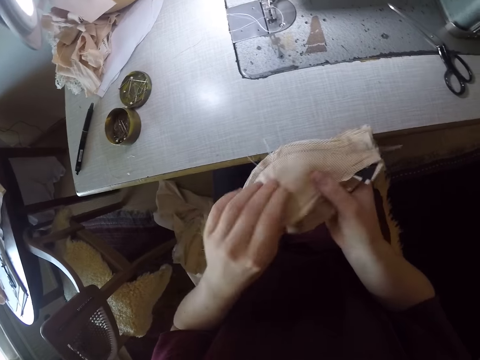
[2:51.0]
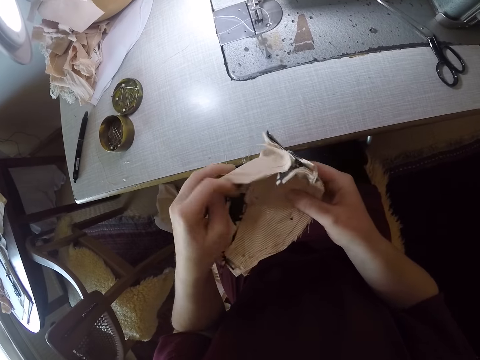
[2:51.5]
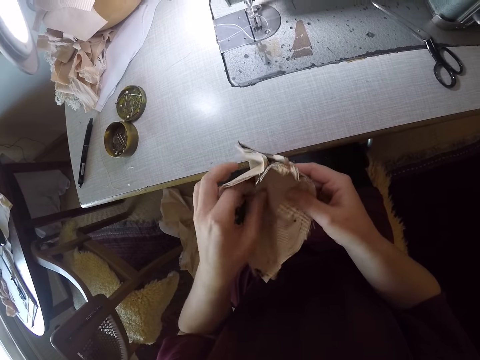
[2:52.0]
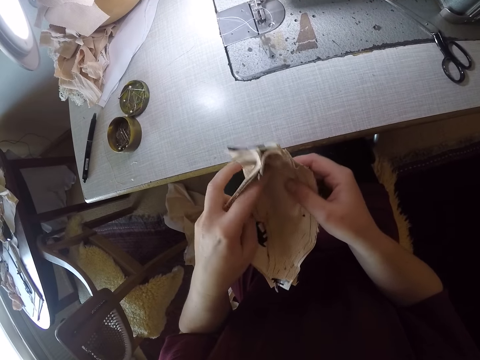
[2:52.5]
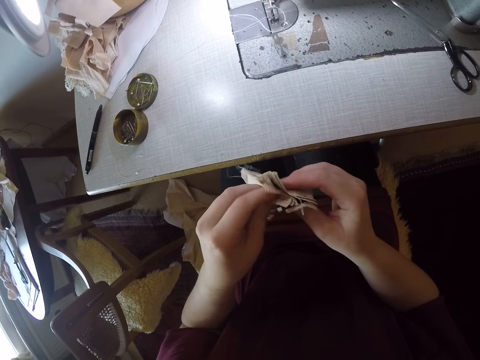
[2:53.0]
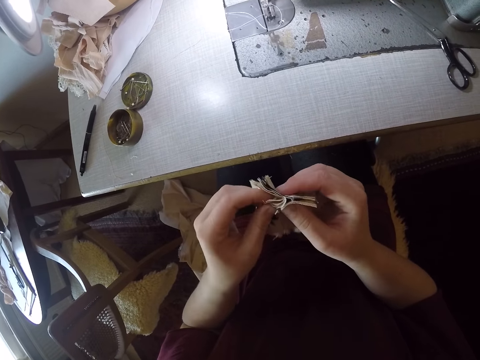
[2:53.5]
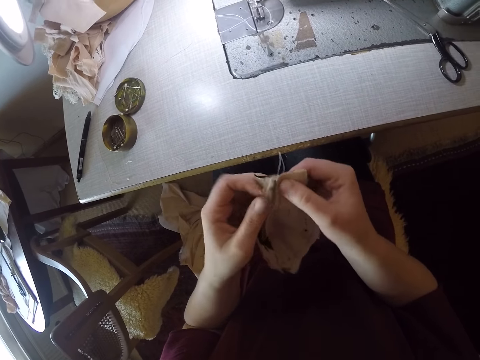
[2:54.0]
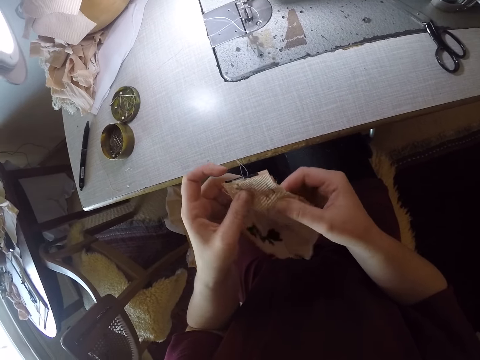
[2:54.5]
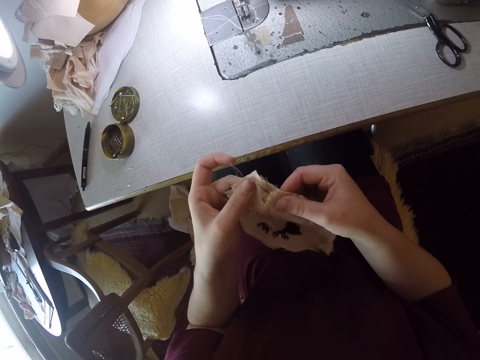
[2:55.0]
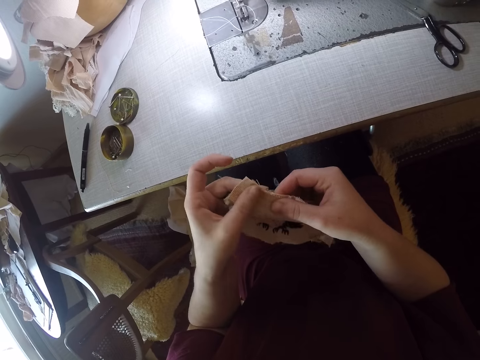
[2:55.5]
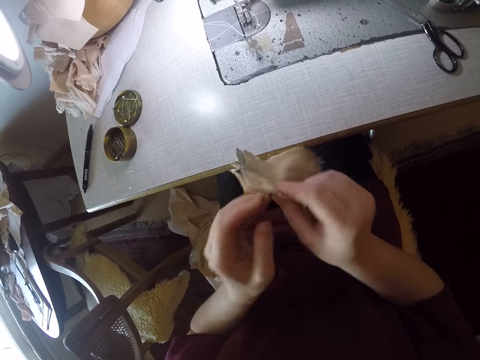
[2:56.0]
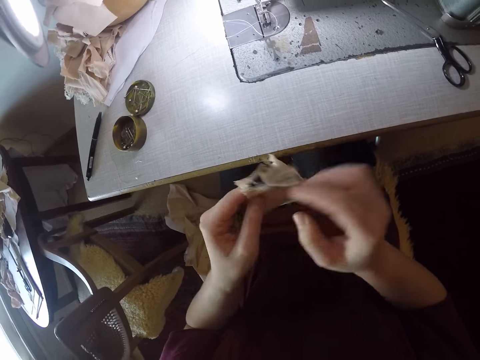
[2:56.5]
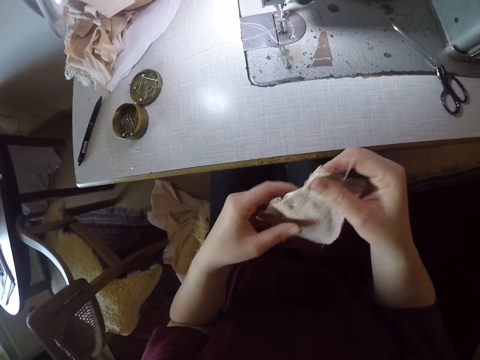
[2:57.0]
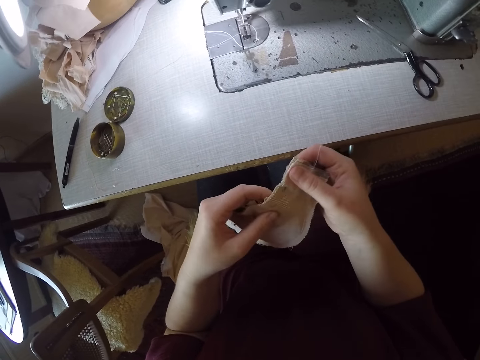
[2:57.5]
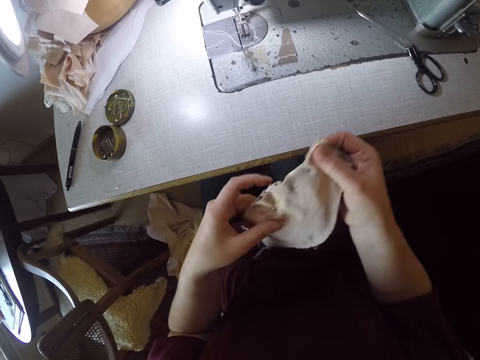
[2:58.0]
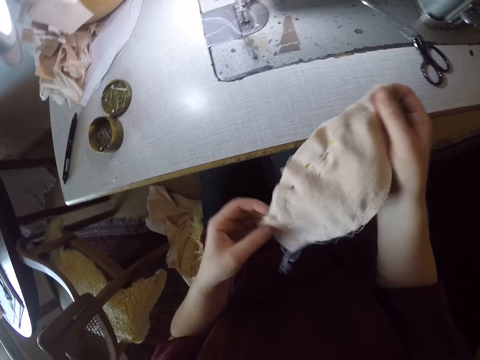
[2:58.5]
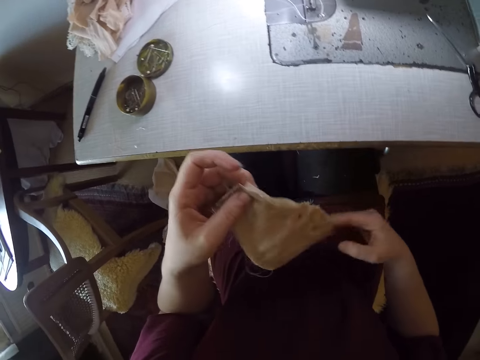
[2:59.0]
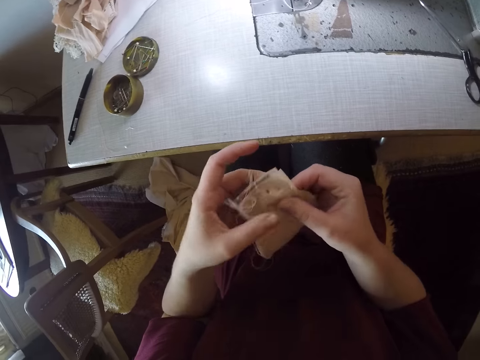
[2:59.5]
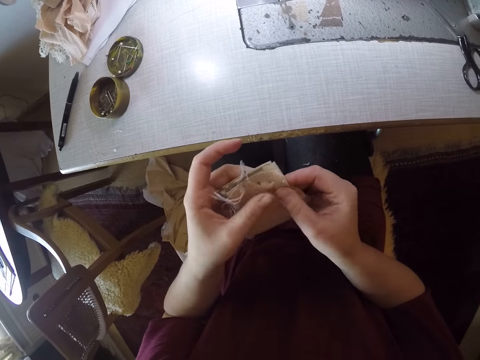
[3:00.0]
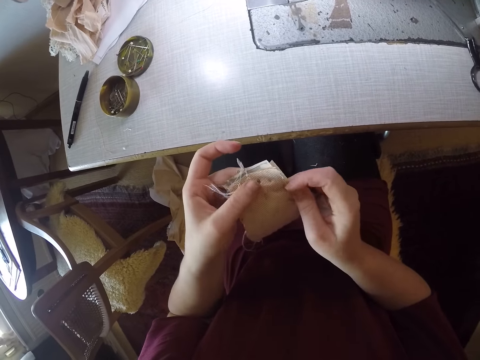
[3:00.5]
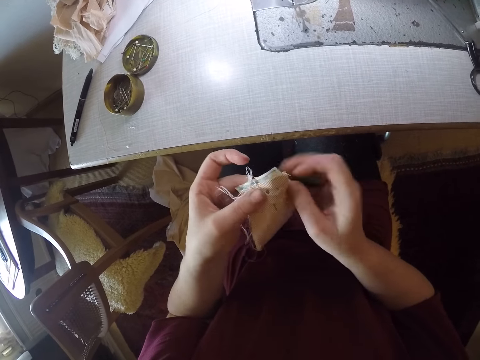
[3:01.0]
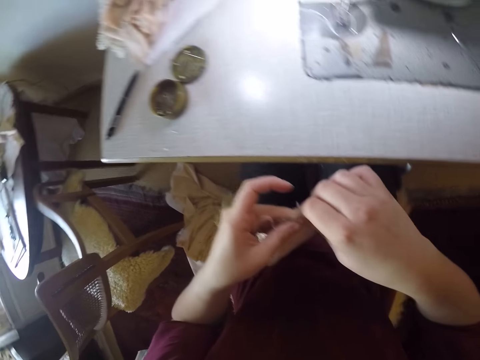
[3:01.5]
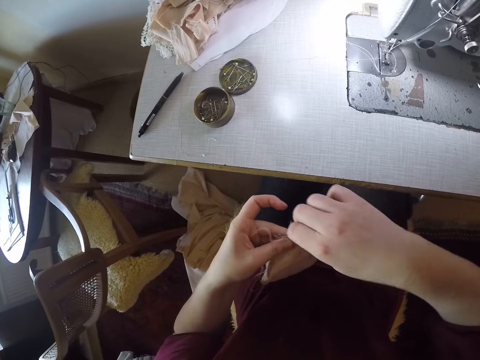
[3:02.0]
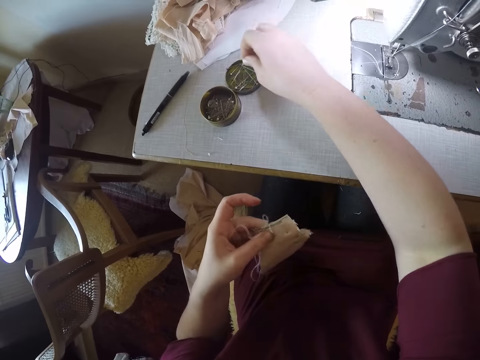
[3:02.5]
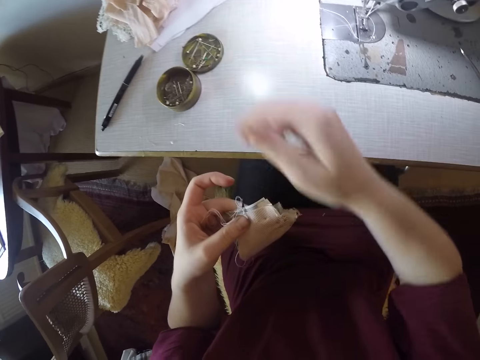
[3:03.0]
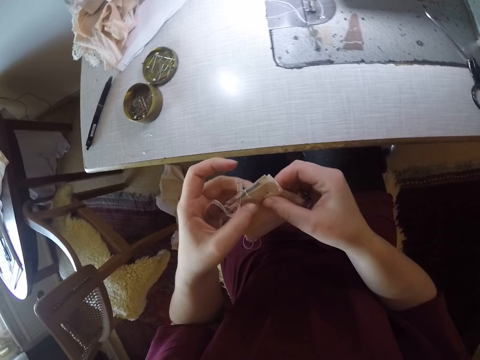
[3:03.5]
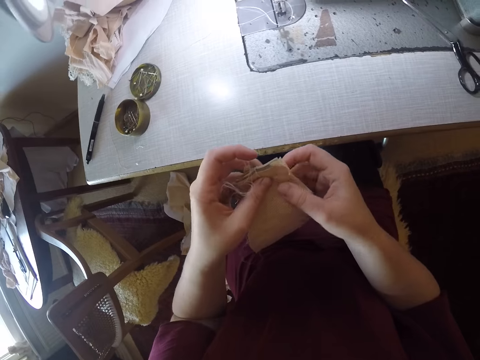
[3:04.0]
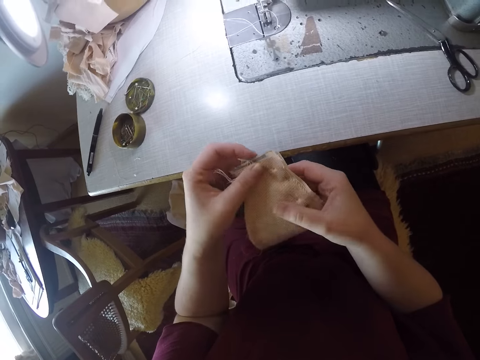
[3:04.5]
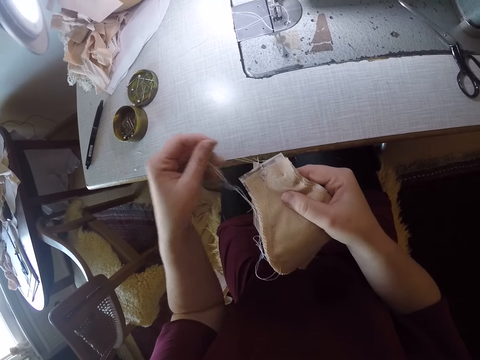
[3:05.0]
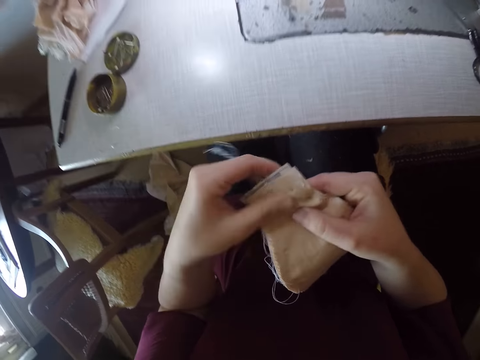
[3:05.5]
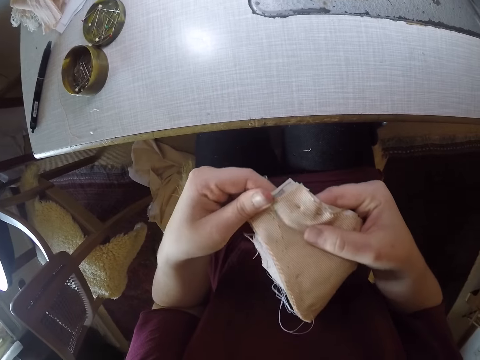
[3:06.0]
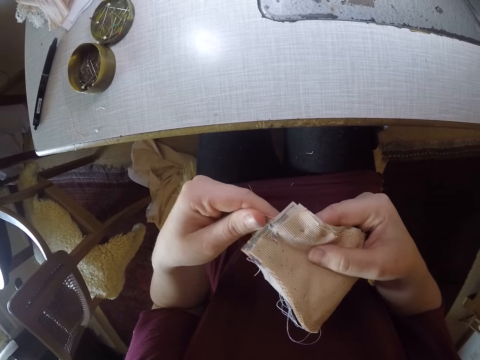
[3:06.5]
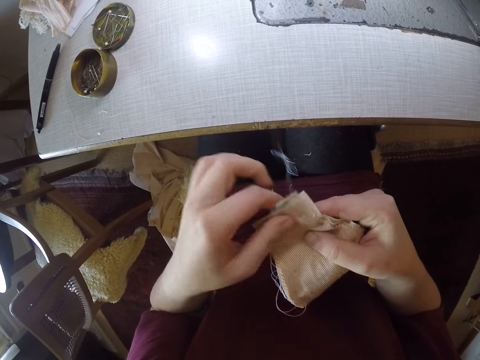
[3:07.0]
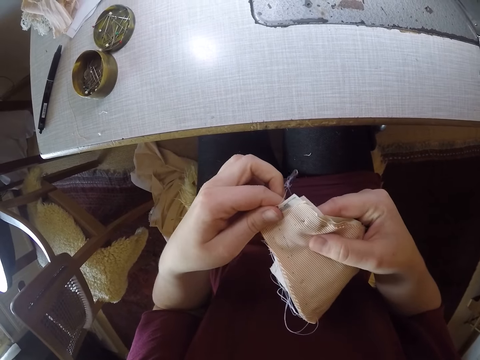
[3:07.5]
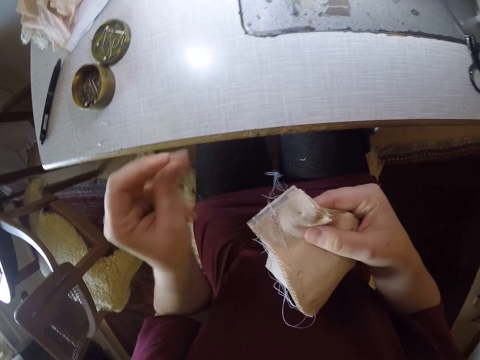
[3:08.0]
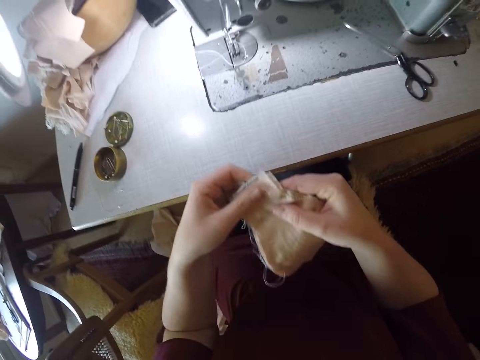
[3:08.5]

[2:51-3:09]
The camera wearer opens the cloth and examines the material. They rub the cloth and turn the cloth. They remove a pin from the material and drop the pin in the container. They examine the material and touch the cloth. They pull a string and touch the cloth.

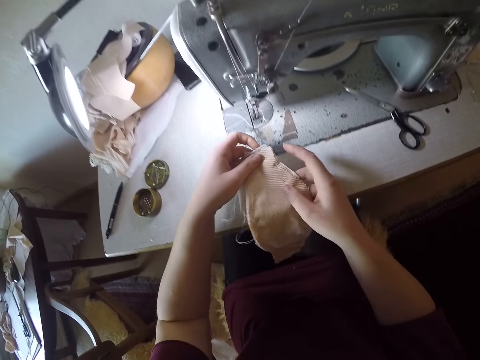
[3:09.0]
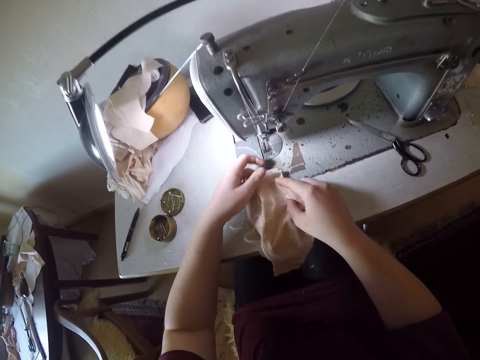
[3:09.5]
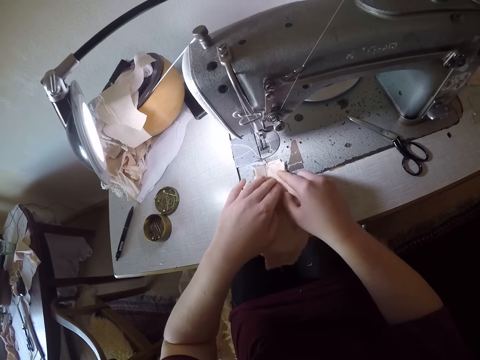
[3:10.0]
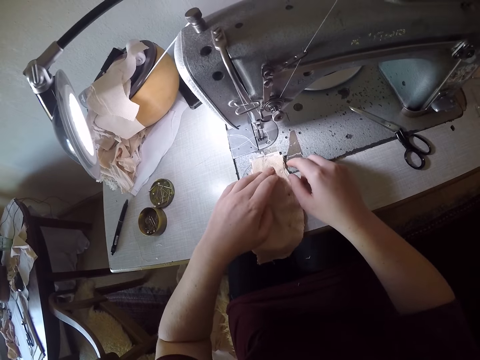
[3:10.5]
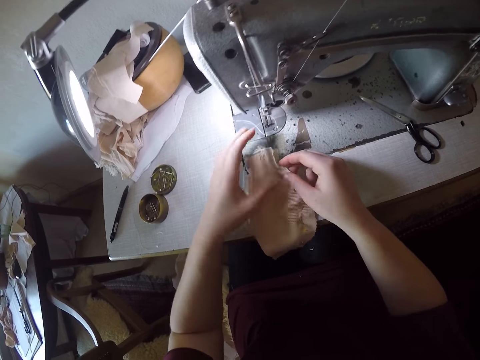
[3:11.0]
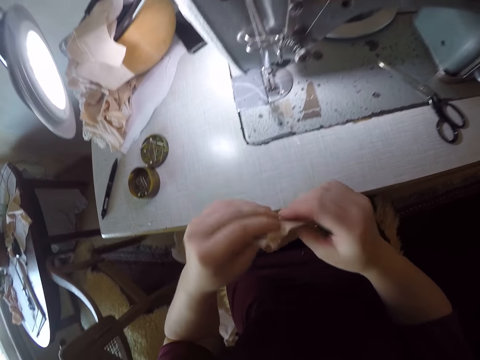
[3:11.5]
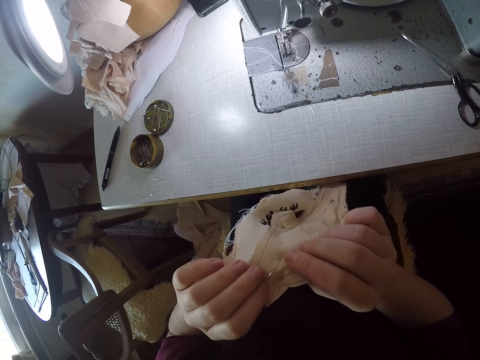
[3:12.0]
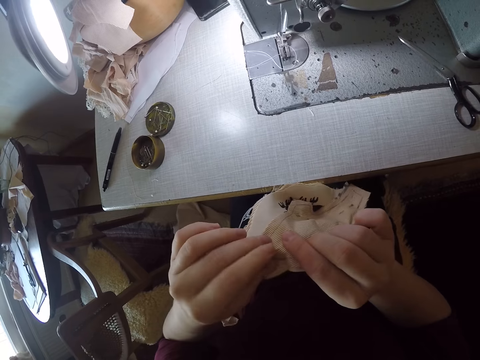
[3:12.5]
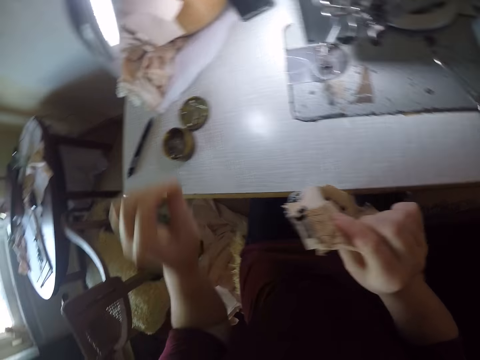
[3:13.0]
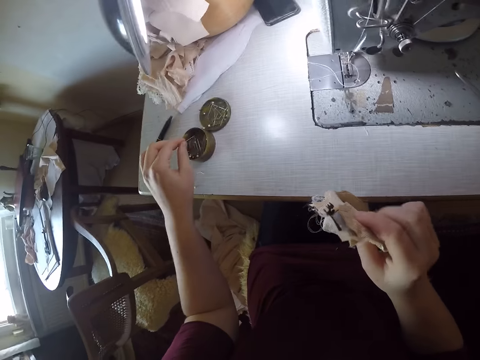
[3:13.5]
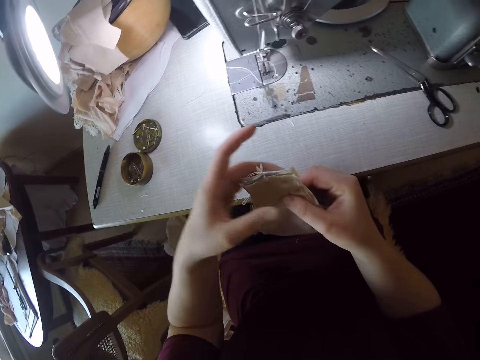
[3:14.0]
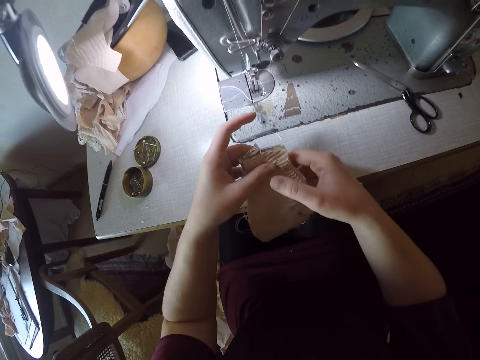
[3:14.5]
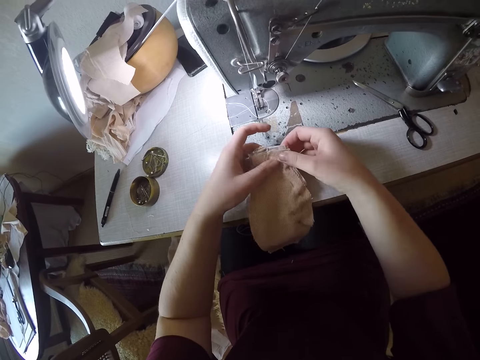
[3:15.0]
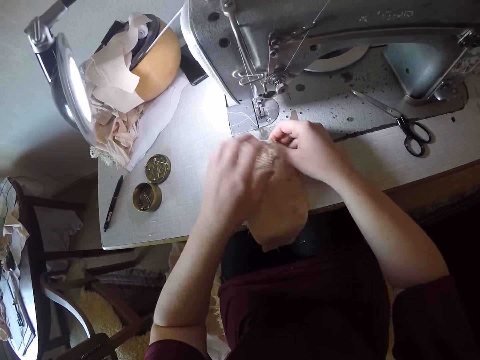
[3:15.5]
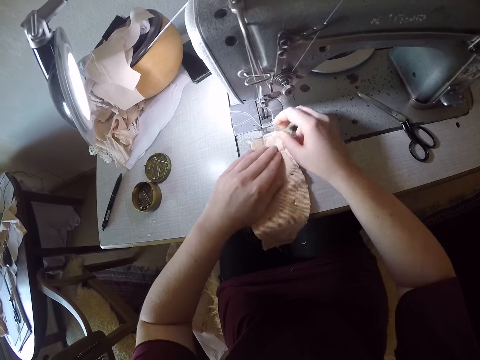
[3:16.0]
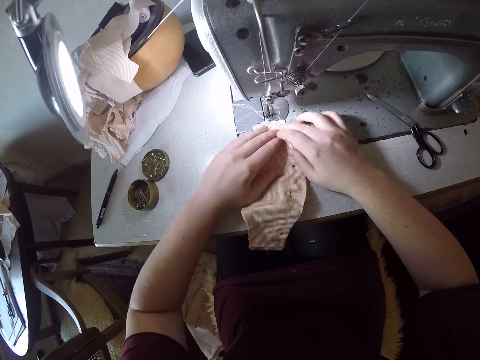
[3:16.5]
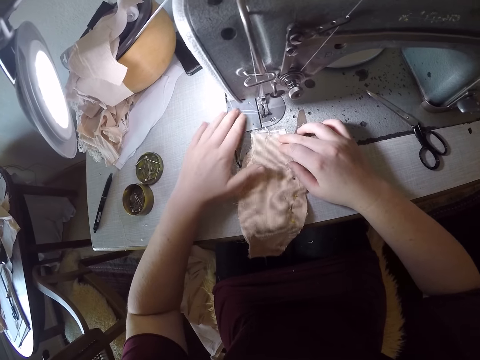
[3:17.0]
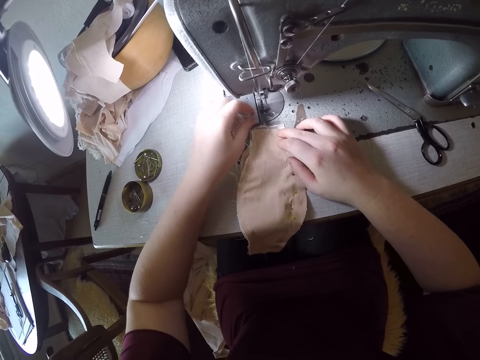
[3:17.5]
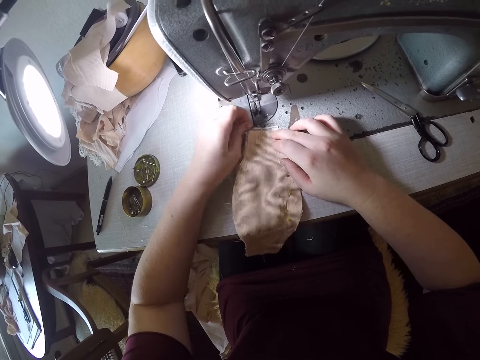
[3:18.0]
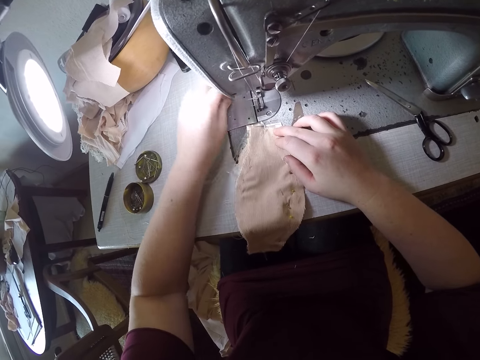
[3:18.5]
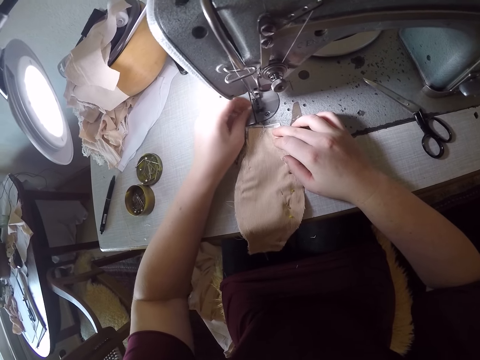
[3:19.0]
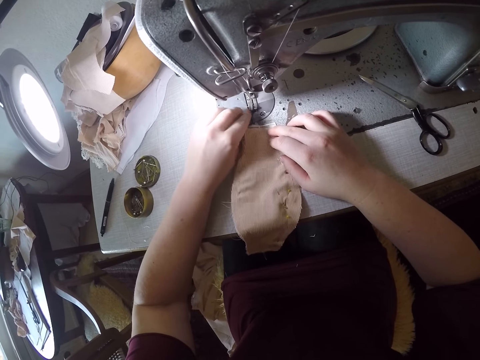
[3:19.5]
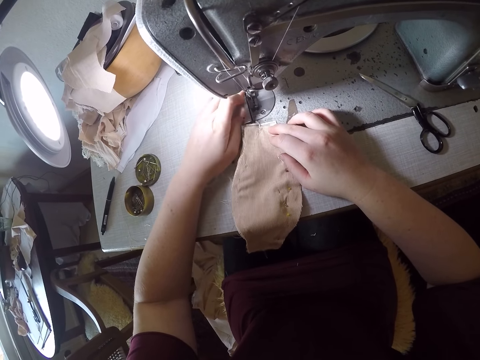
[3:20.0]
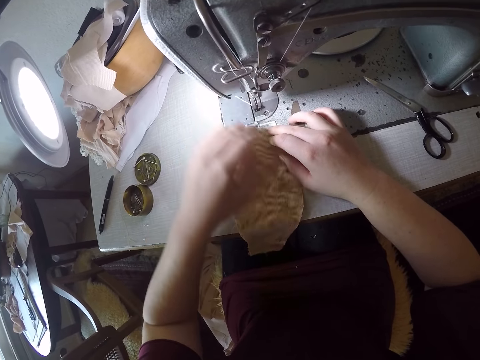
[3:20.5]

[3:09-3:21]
The camera wearer puts the cloth on the table. They remove a pin from the material and drop the pin in the container. They put the cloth on the table. They arrange the material under the sewing machine. They pull a string.
